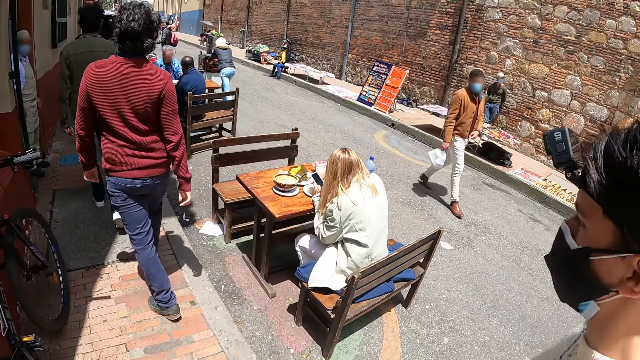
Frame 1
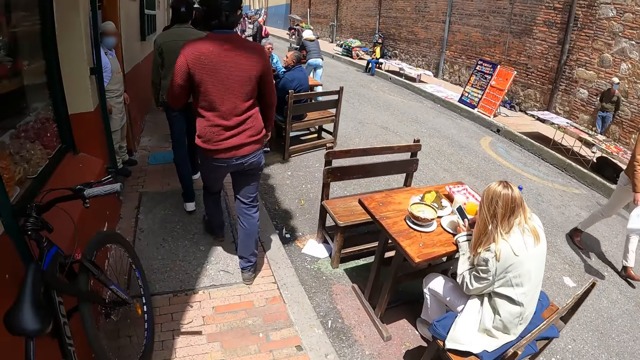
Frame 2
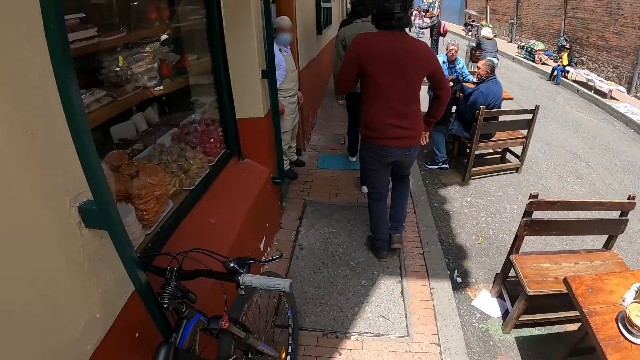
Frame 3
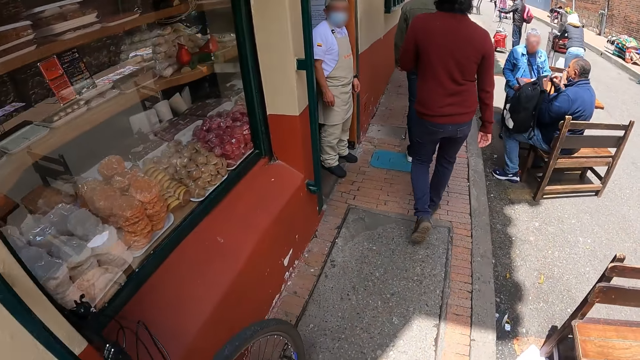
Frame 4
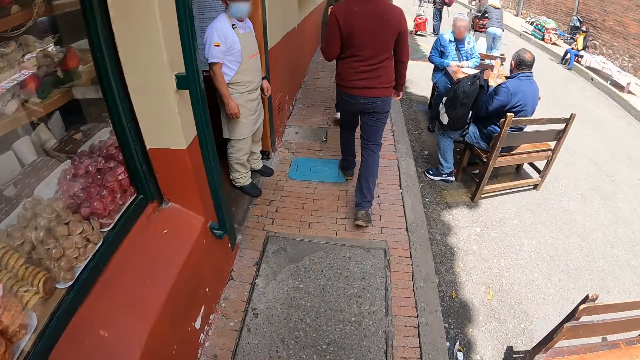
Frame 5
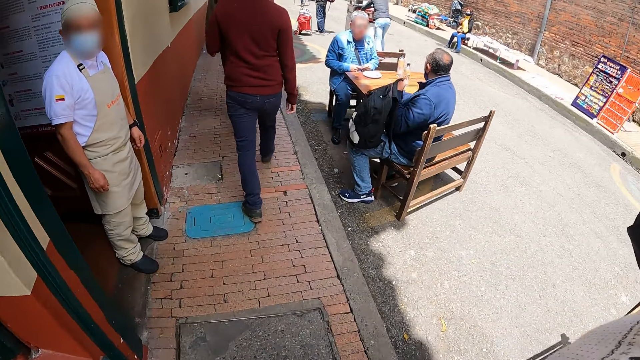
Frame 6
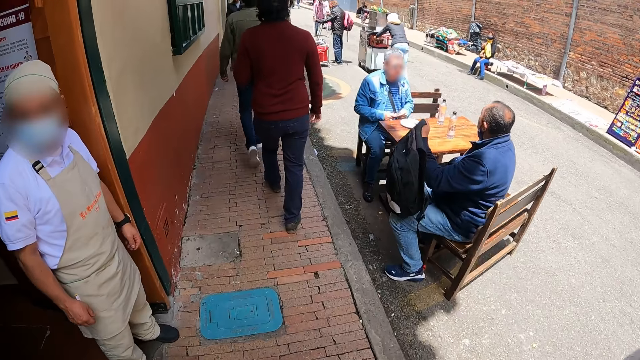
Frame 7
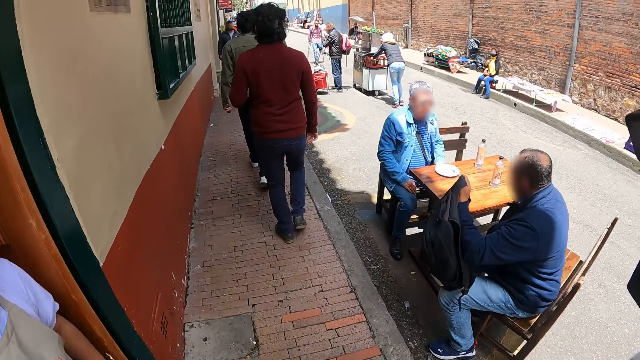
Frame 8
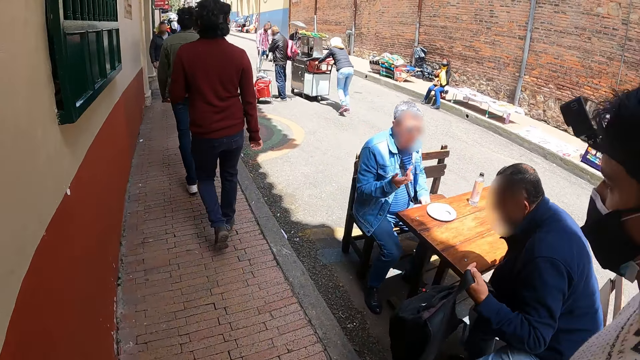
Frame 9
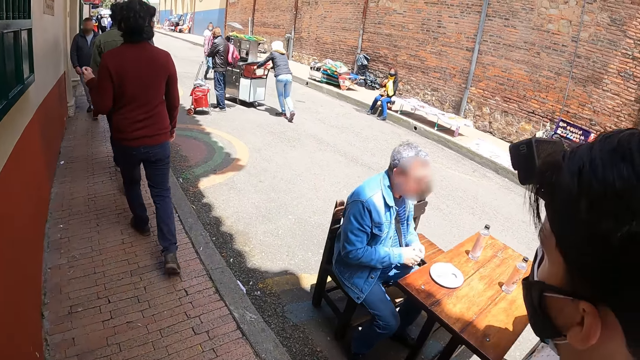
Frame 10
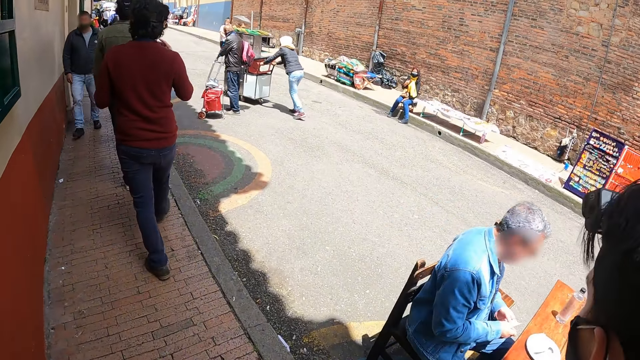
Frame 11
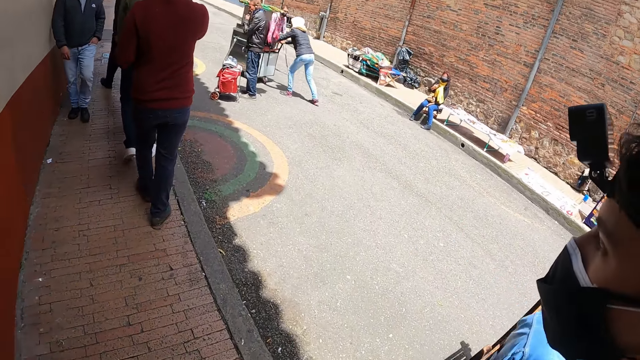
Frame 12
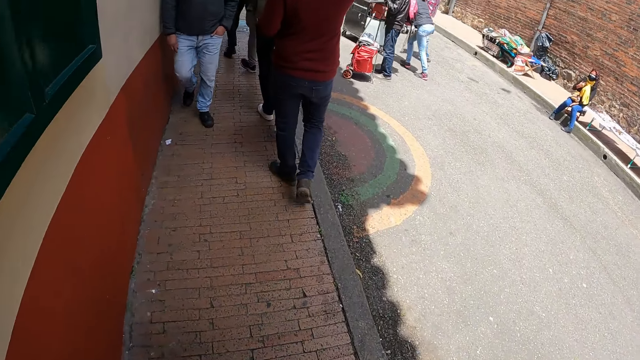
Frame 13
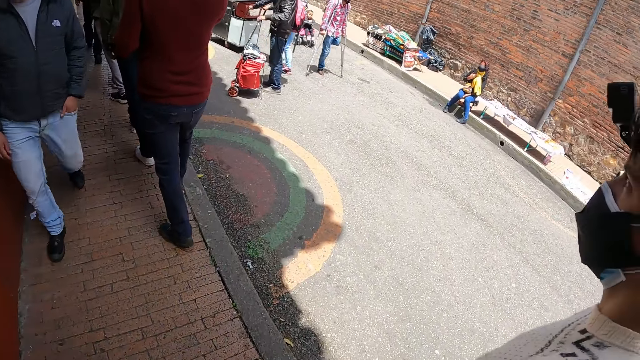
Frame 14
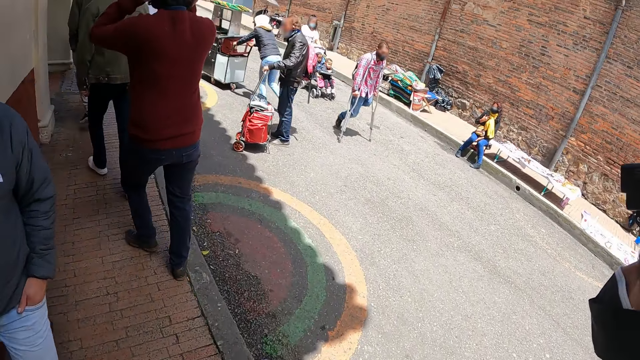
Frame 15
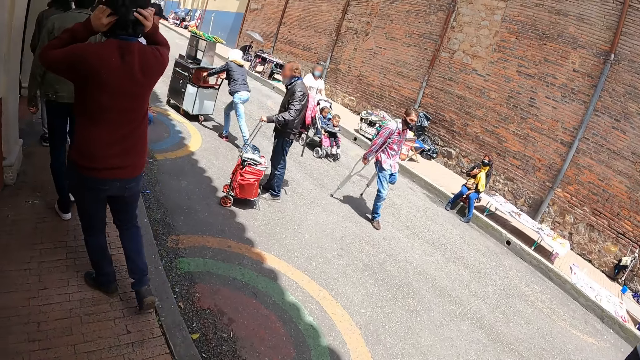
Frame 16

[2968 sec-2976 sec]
The camera wearer moves his hand.

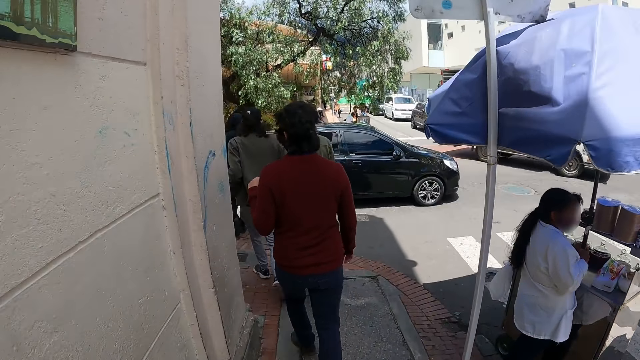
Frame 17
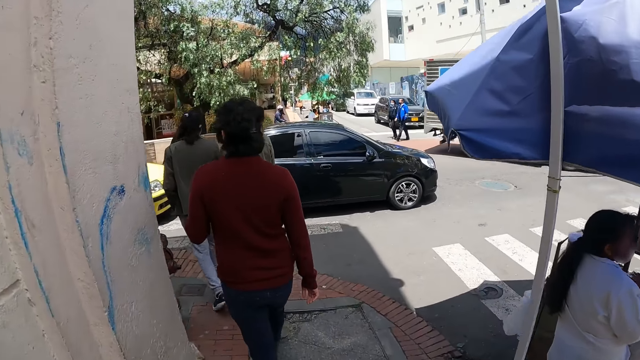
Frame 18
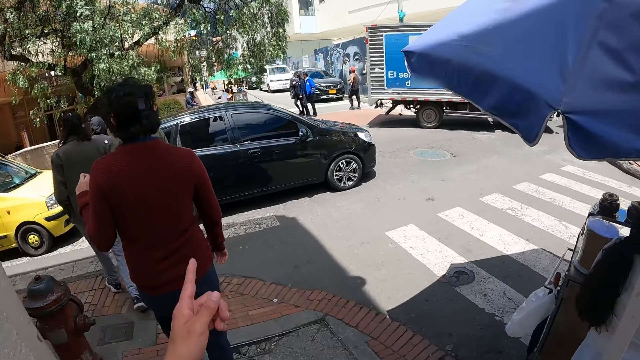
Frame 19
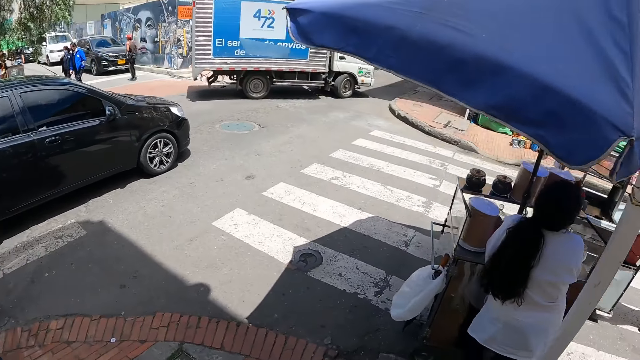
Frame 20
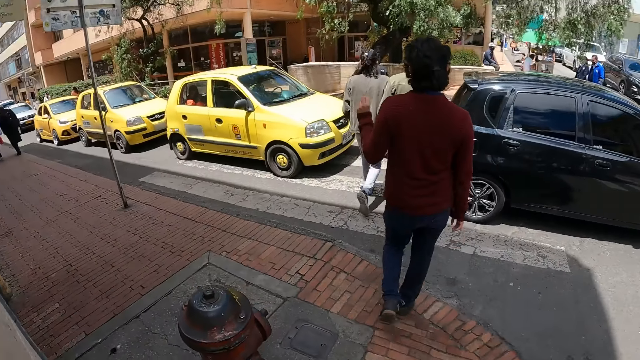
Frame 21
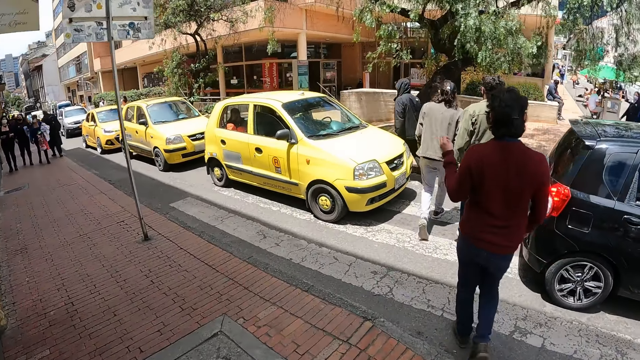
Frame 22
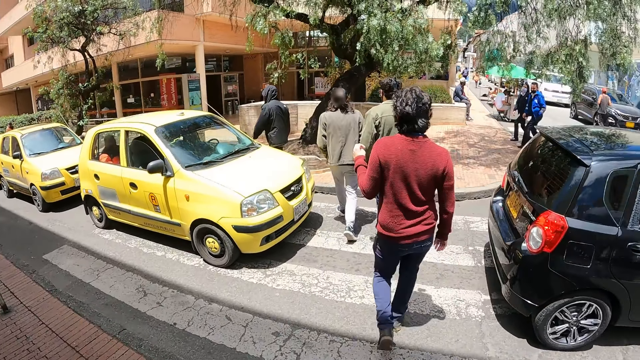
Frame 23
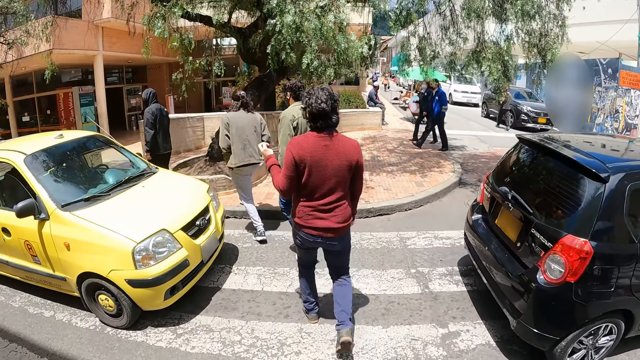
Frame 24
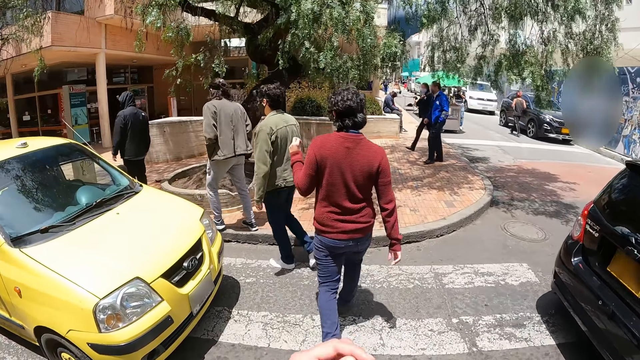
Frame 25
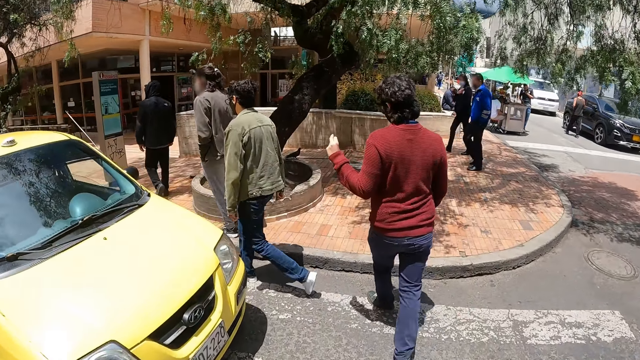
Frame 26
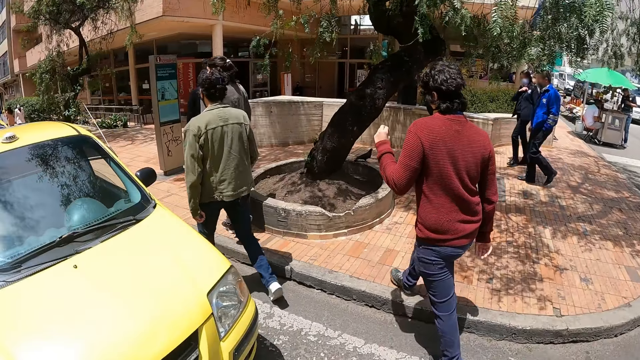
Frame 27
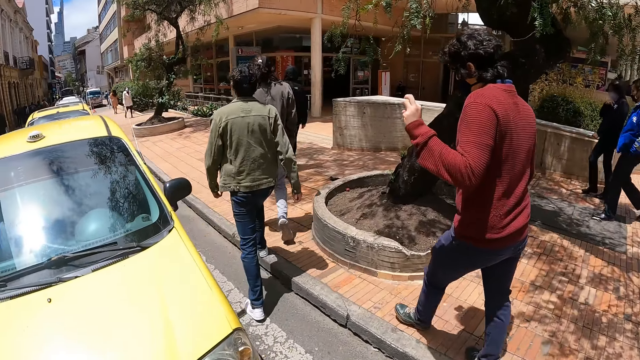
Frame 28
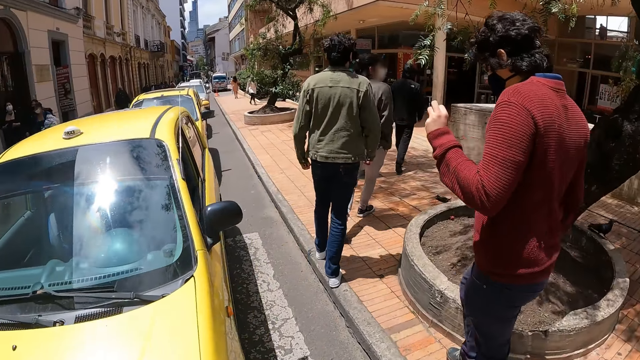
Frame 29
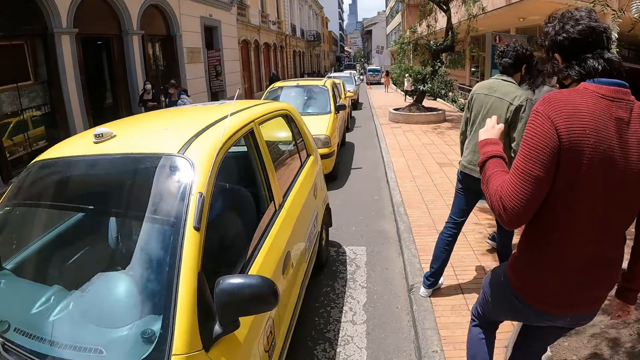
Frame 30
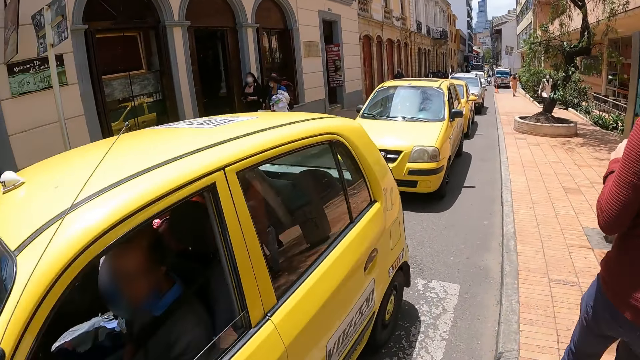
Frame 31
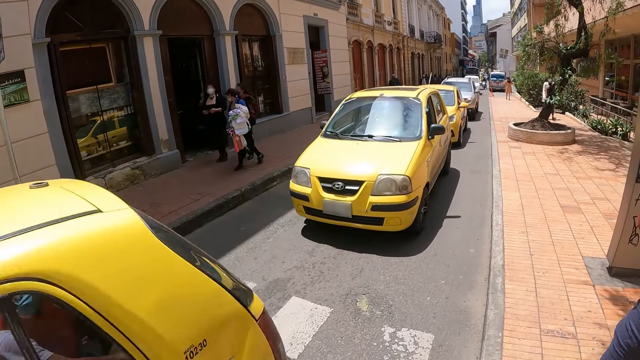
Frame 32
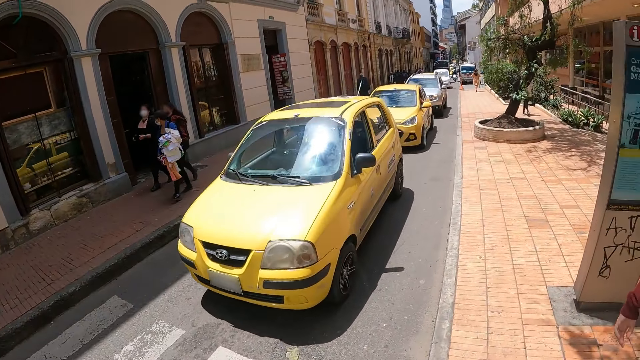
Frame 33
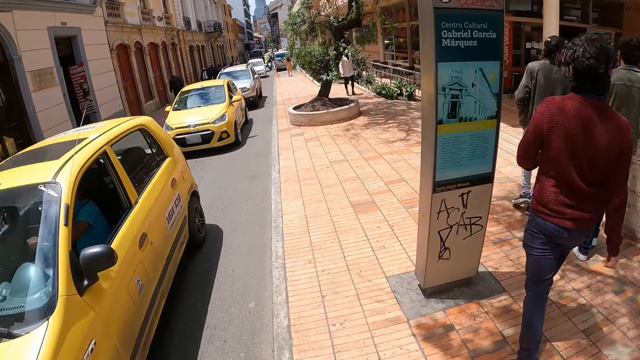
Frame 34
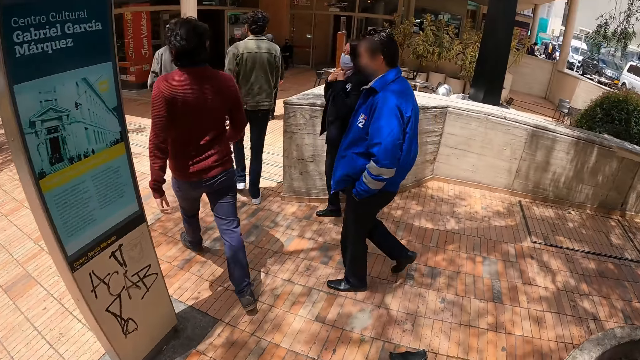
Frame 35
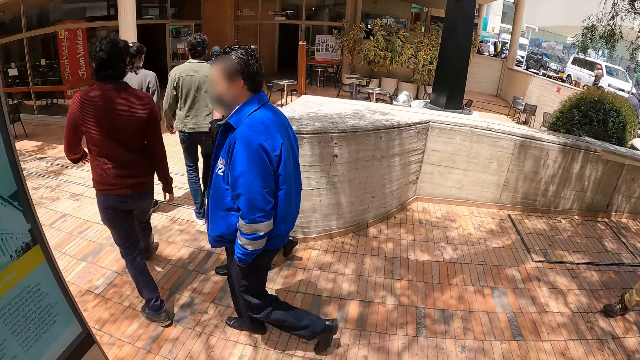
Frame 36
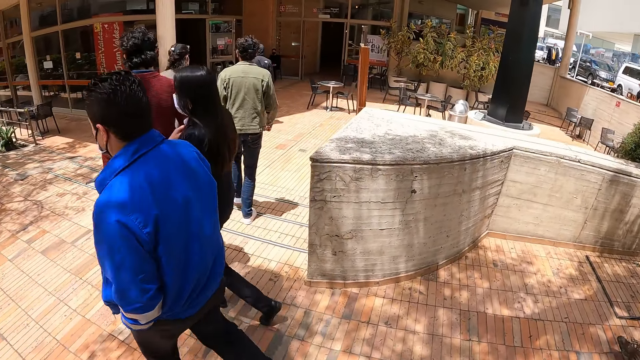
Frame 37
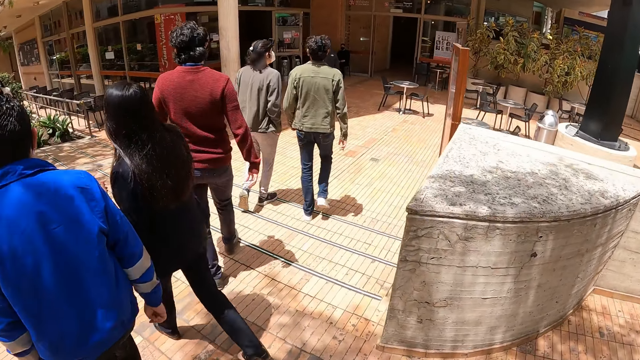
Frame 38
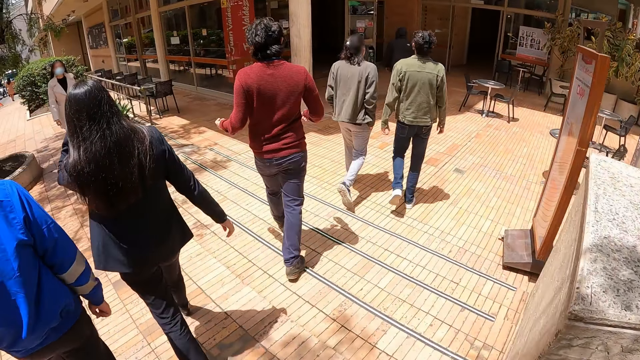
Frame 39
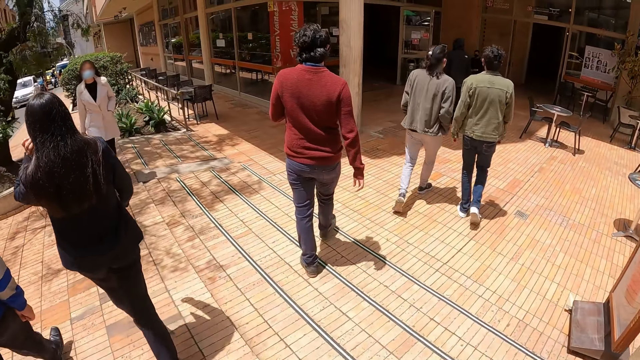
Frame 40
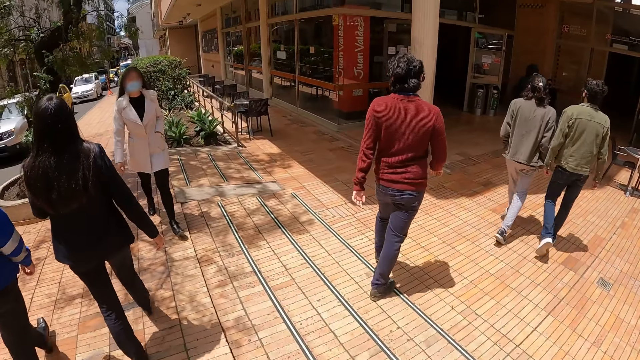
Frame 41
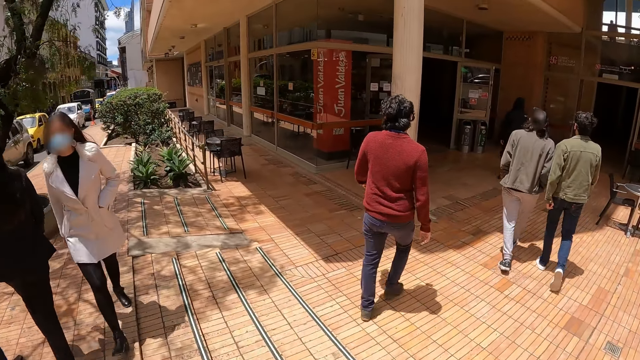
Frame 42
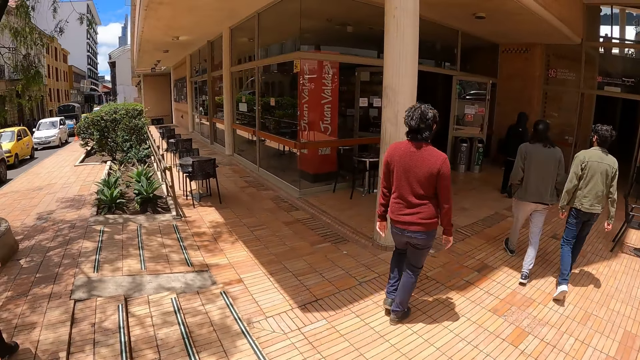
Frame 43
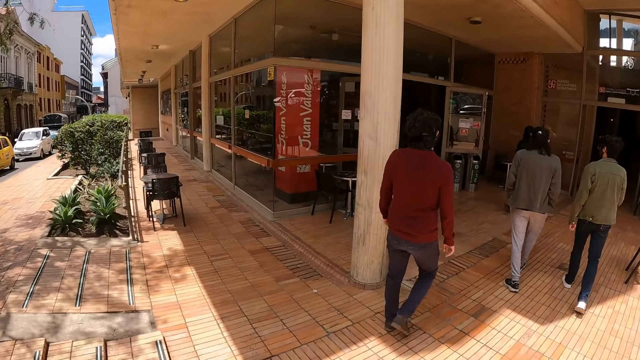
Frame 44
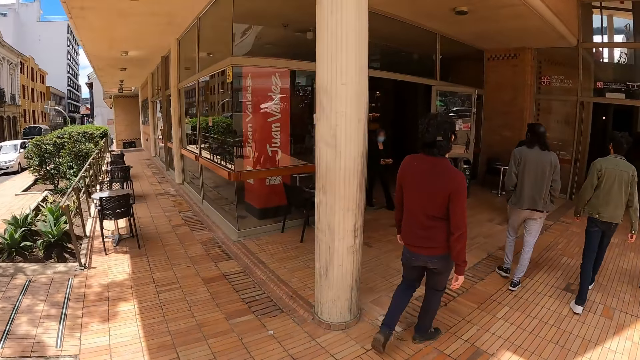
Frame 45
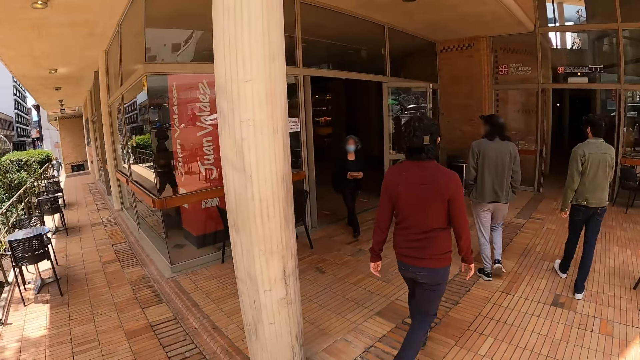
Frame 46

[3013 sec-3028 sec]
The camera wearer moves the left hand. A man walks around. The camera wearer walks around.
